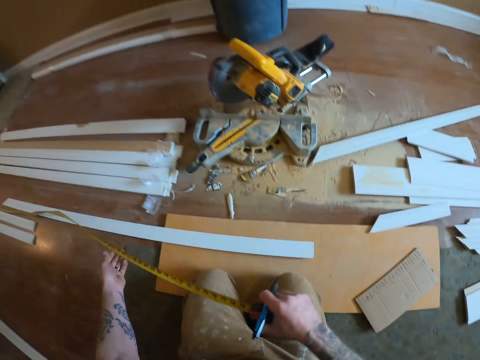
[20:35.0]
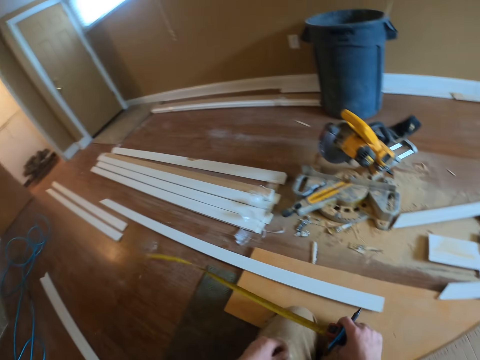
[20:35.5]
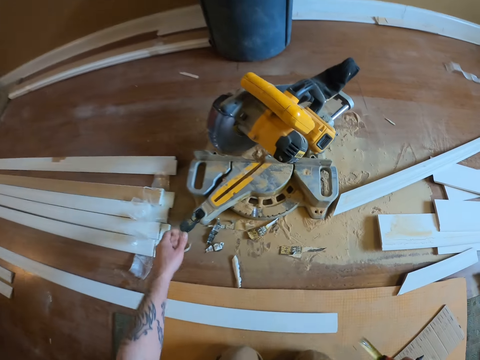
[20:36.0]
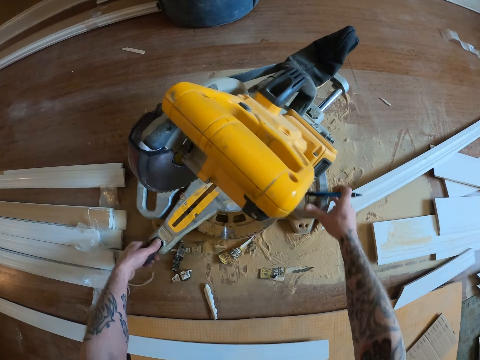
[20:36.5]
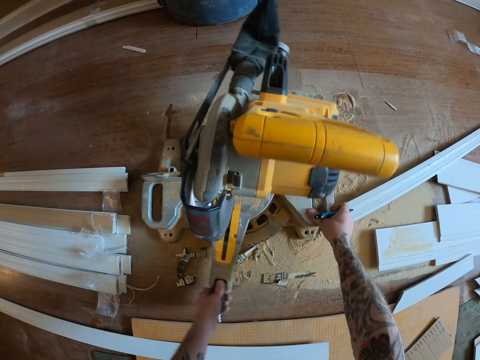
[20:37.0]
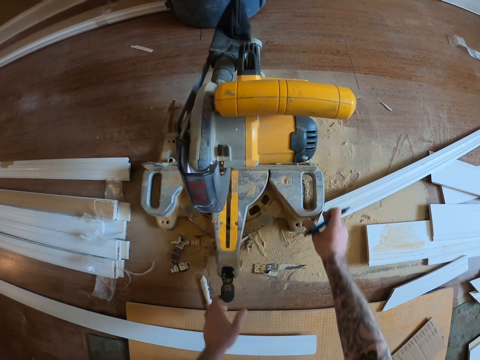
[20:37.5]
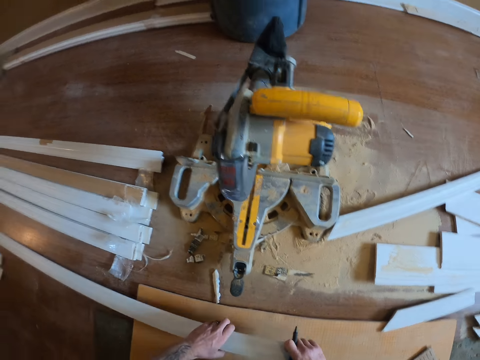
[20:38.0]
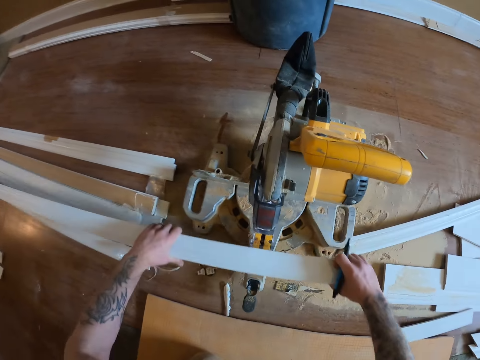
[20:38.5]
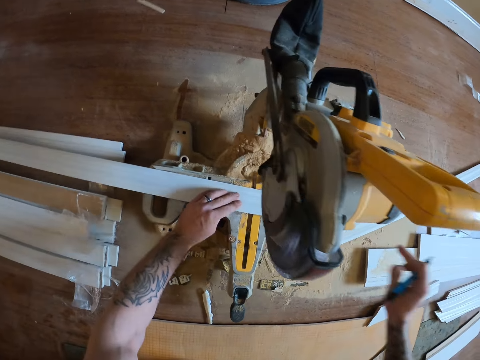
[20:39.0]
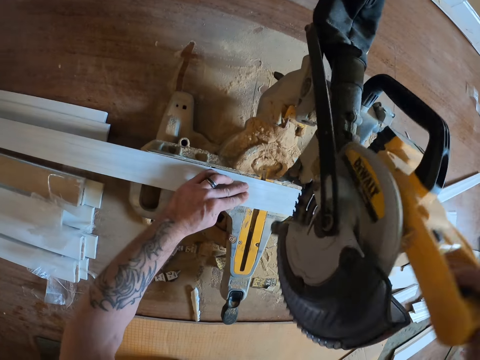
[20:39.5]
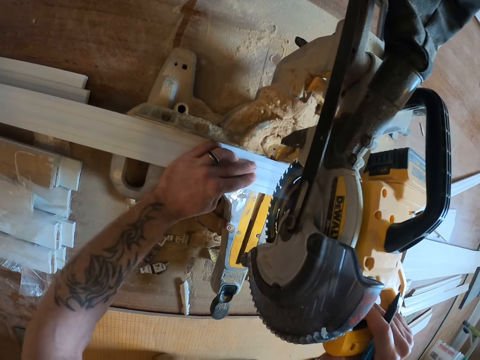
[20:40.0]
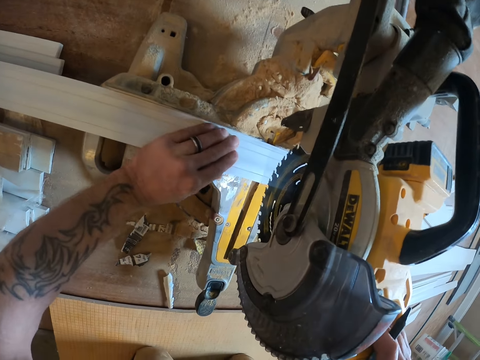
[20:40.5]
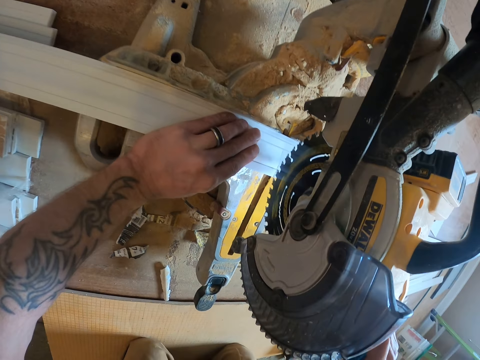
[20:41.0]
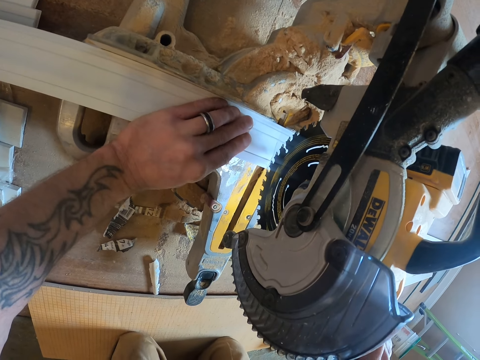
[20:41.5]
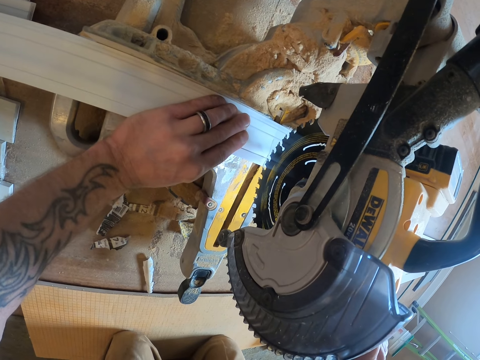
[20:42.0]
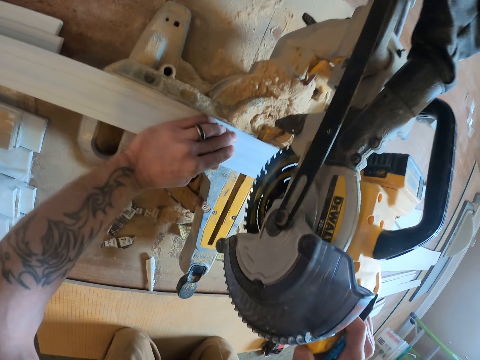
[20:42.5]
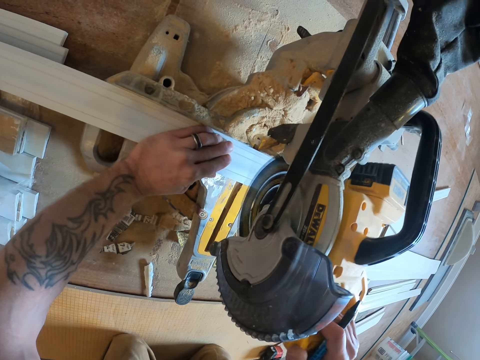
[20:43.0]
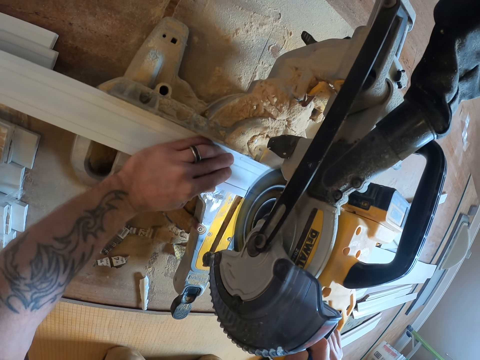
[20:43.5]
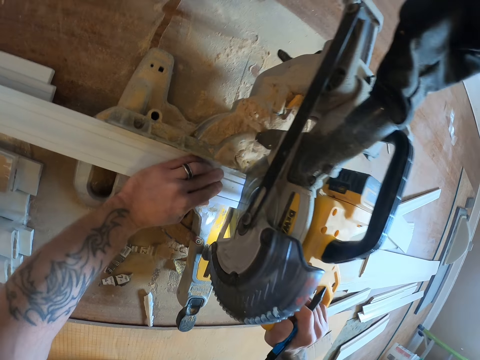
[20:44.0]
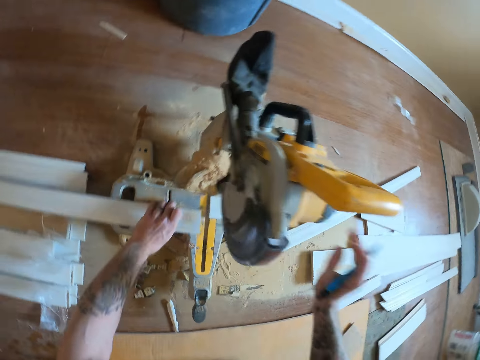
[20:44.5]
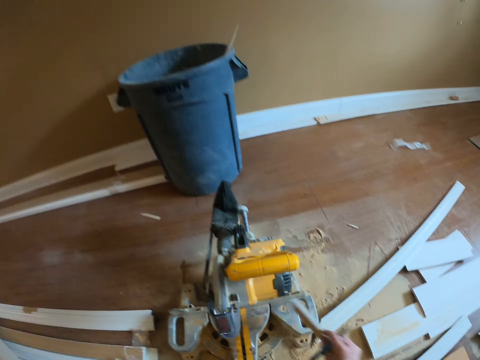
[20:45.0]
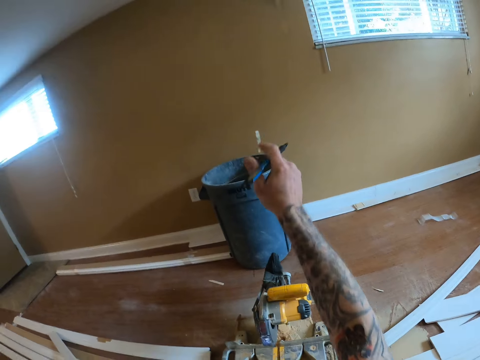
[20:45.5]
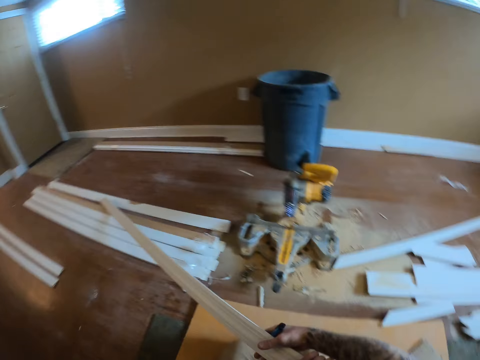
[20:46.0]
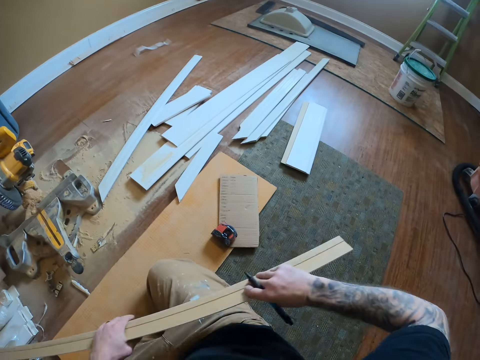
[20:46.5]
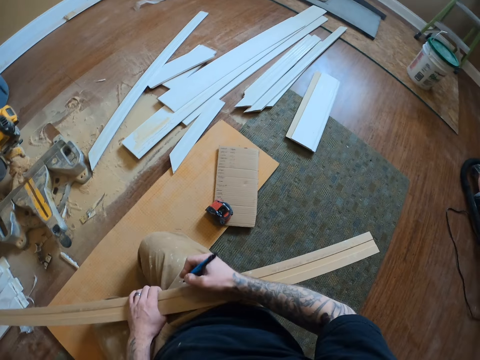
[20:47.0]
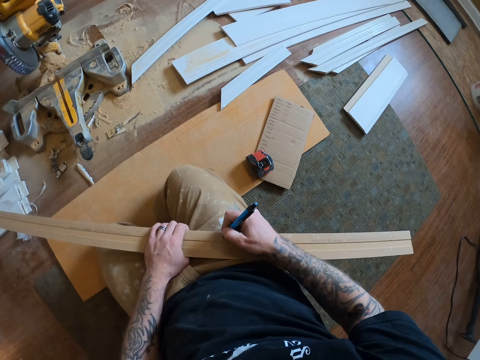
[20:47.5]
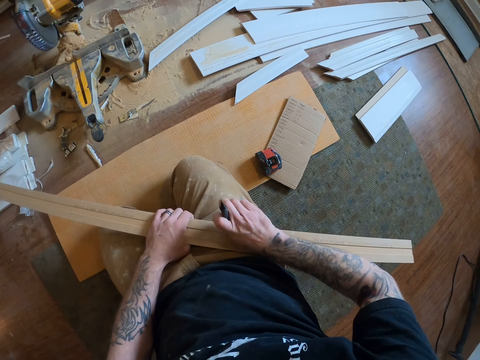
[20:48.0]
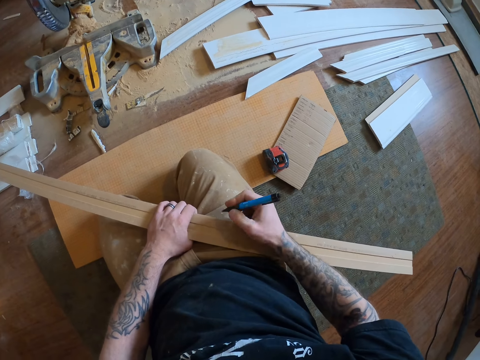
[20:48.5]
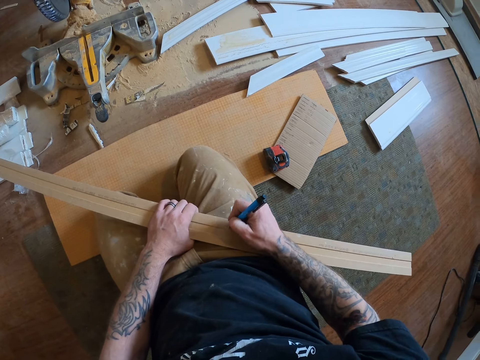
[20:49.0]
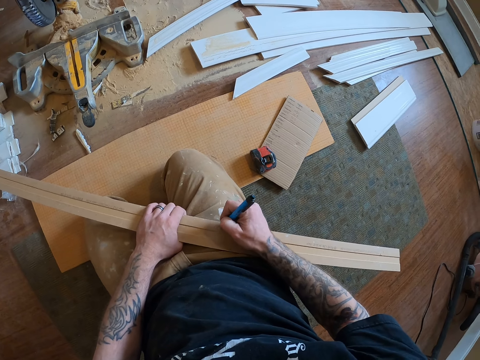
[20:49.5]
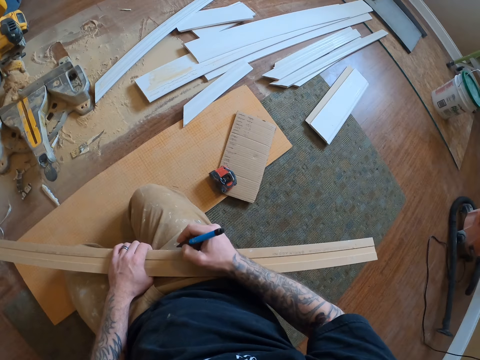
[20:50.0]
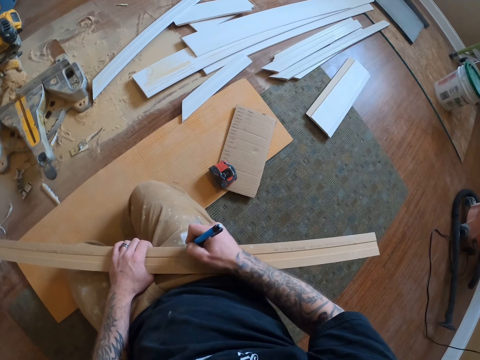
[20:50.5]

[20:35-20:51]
The camera wearer picks up the tape measure. They put the mark pen down. They turn the circular saw. They lift the wood piece and place the wood piece on the circular saw. They pull down the circular saw handle. They cut the wood piece. They throw the wood in the dust bin. They pick up a wood piece. They hold the wood piece. They write on the wood piece.

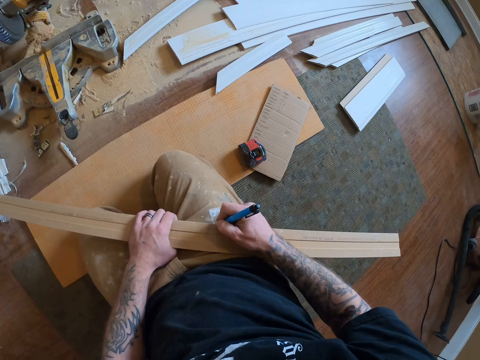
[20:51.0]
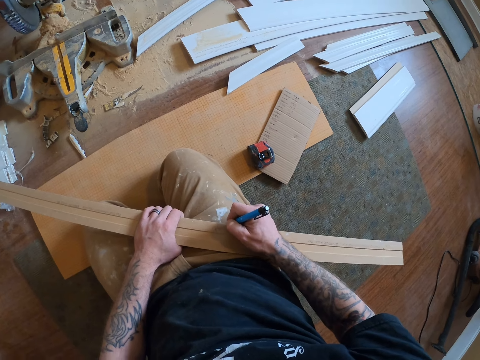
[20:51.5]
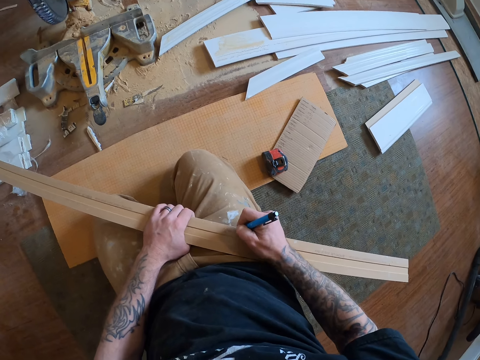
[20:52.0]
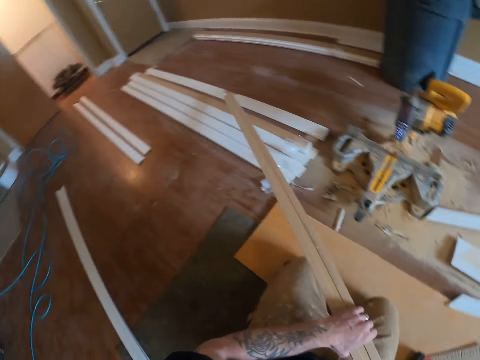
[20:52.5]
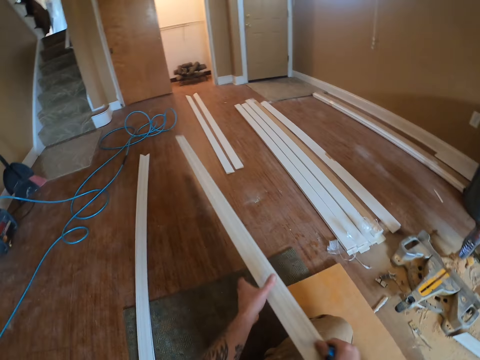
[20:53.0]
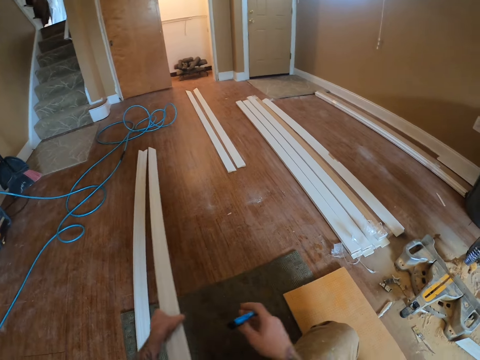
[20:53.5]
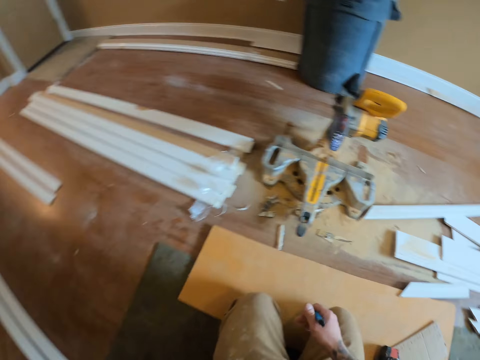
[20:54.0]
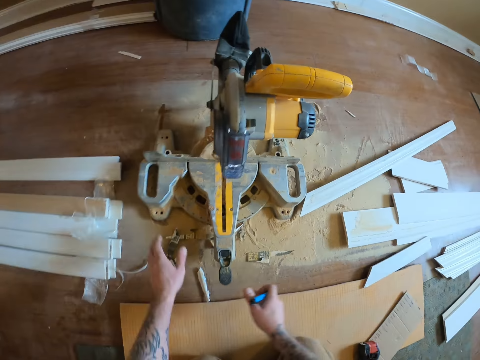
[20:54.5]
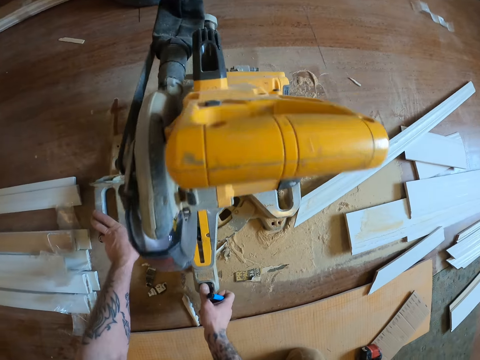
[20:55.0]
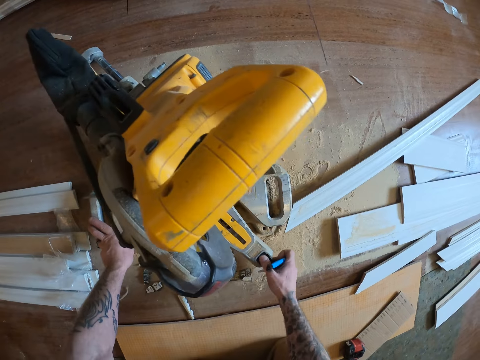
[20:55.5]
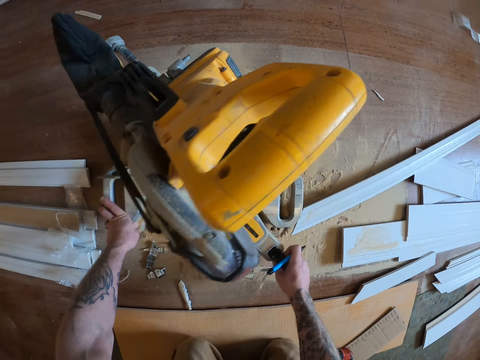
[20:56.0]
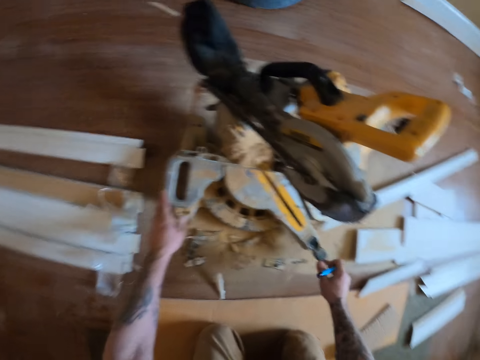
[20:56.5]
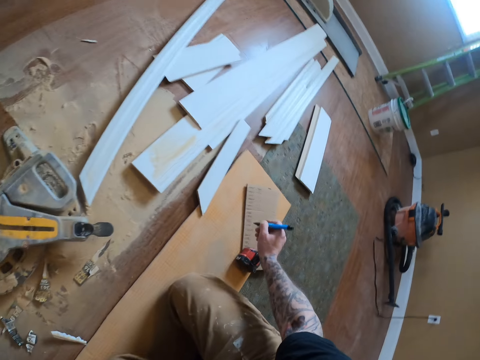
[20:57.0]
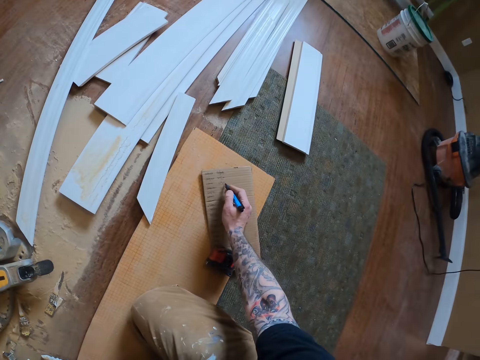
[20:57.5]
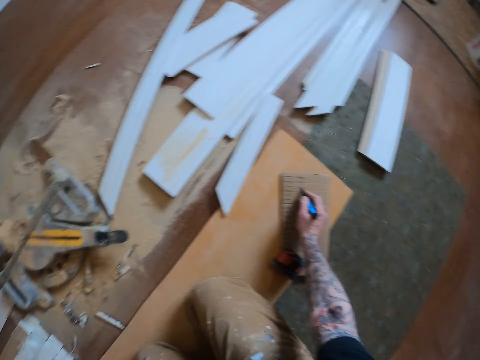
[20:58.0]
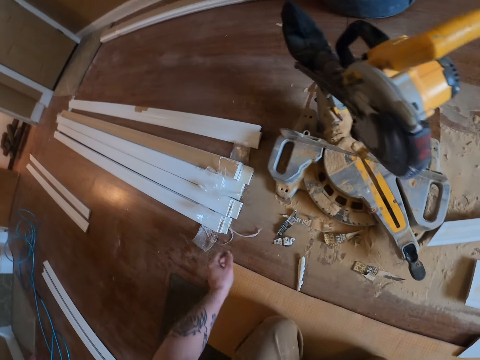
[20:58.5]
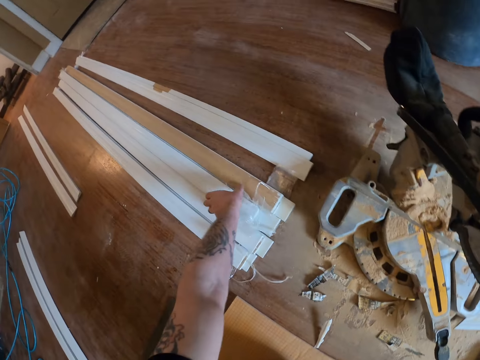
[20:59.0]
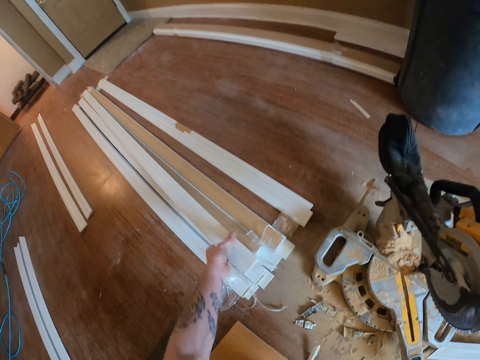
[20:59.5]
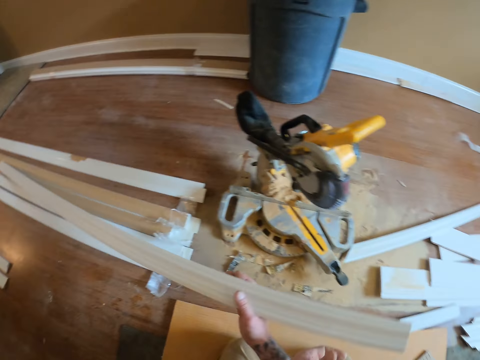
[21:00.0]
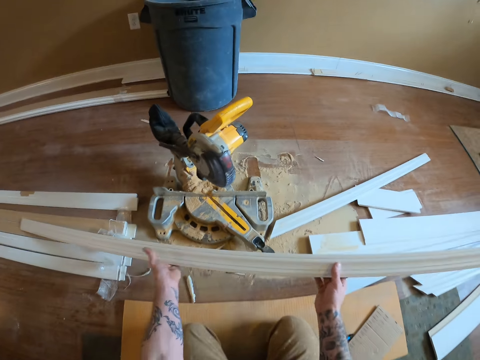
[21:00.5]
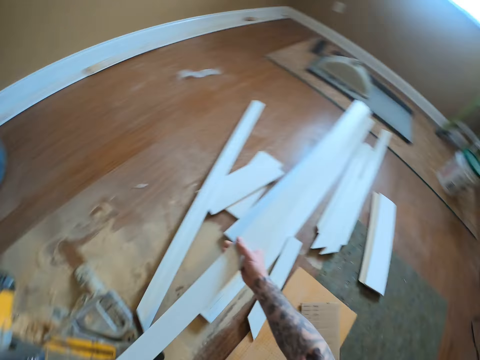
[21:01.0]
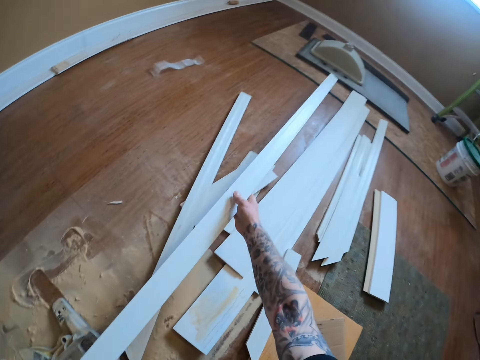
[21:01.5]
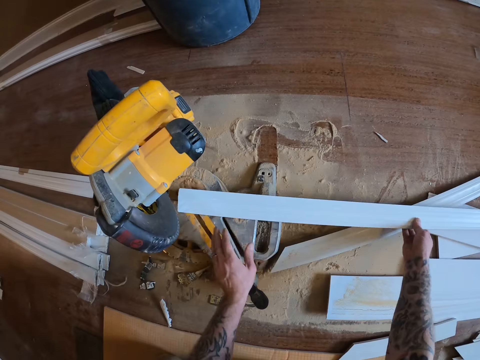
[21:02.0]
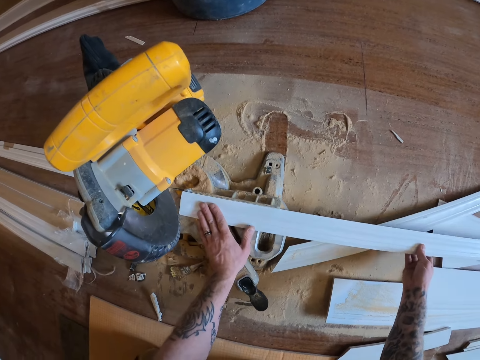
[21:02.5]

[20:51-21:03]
The camera wearer puts down the wood piece. They turn the circular saw. They write on the cardboard. They pick up the wood piece.
